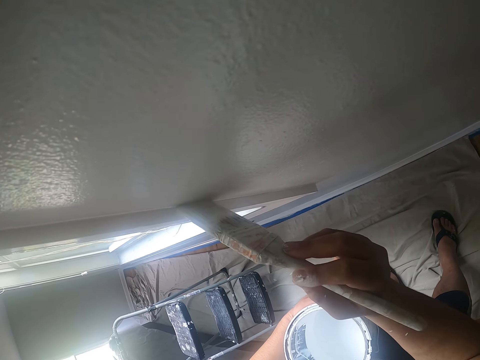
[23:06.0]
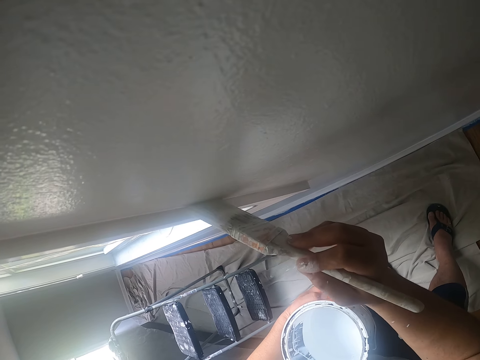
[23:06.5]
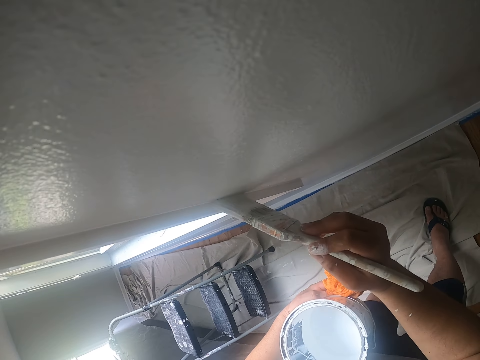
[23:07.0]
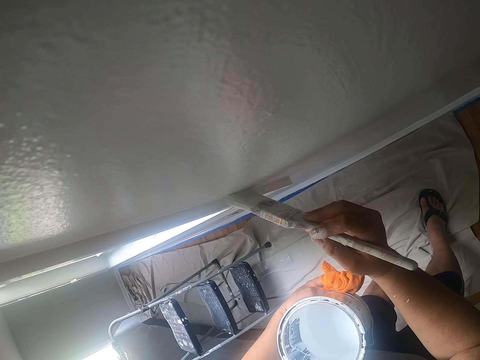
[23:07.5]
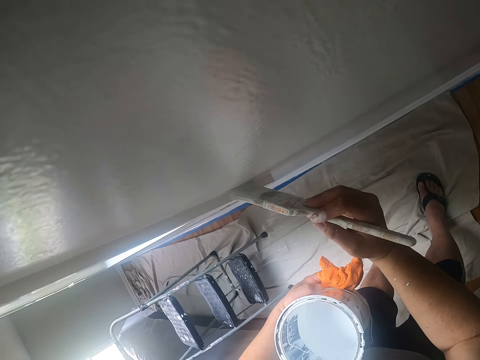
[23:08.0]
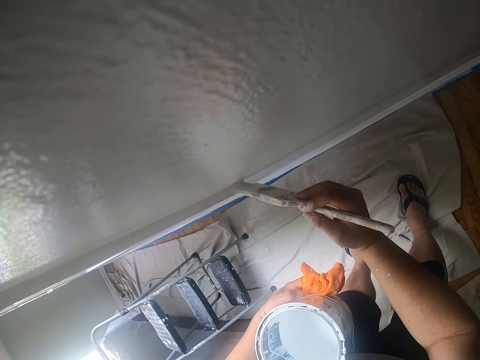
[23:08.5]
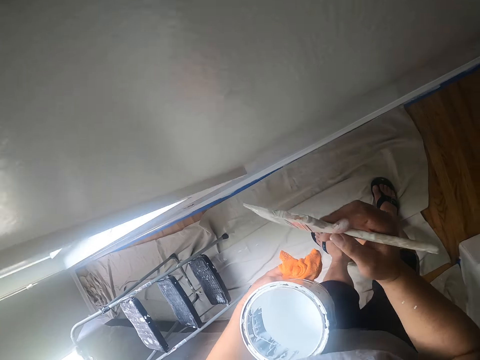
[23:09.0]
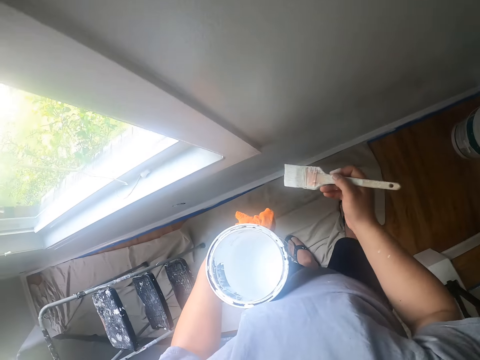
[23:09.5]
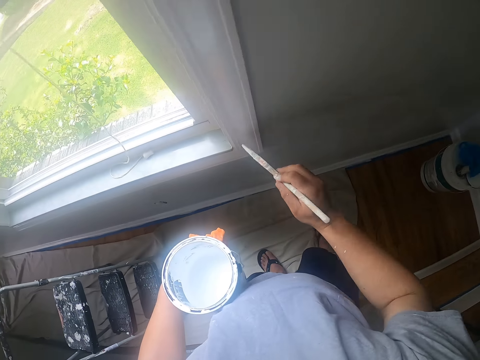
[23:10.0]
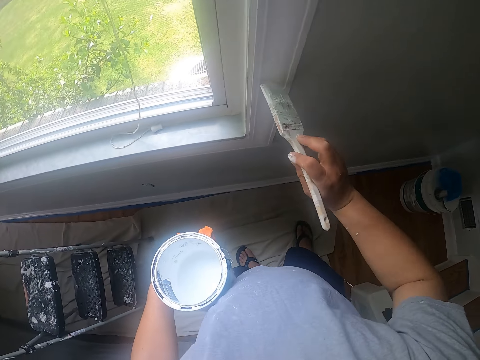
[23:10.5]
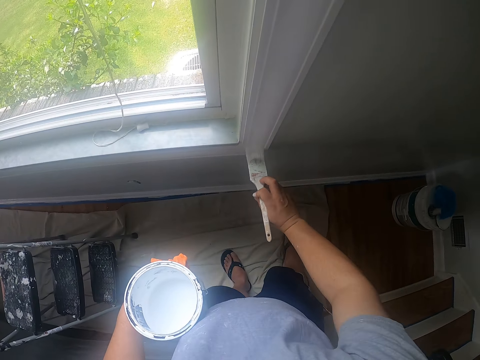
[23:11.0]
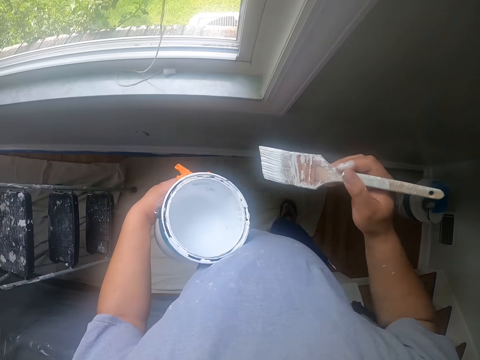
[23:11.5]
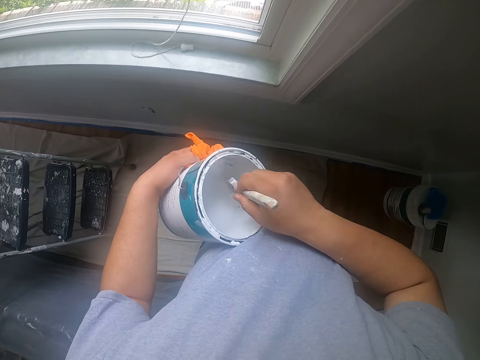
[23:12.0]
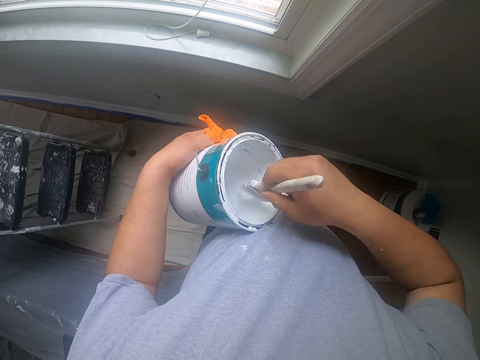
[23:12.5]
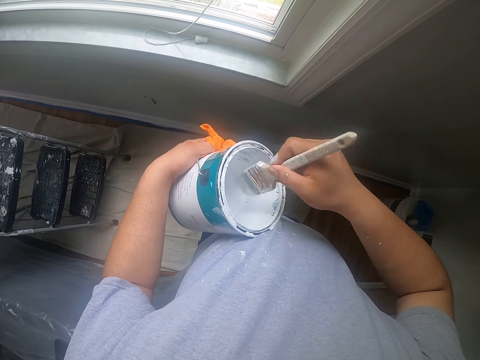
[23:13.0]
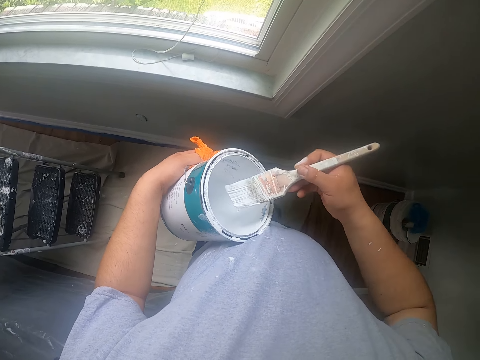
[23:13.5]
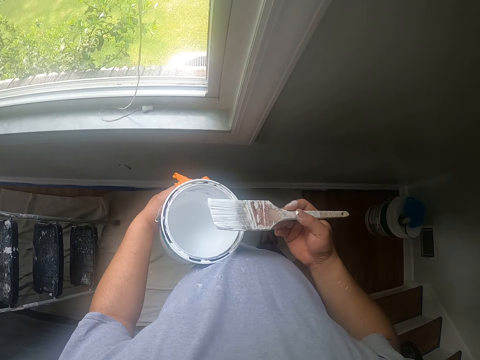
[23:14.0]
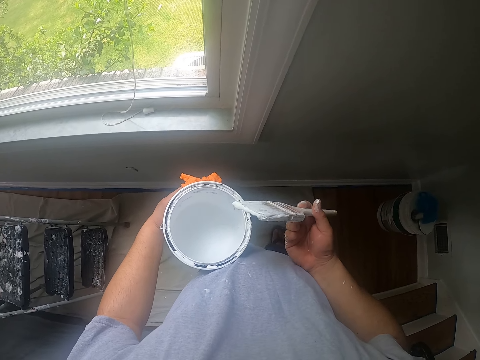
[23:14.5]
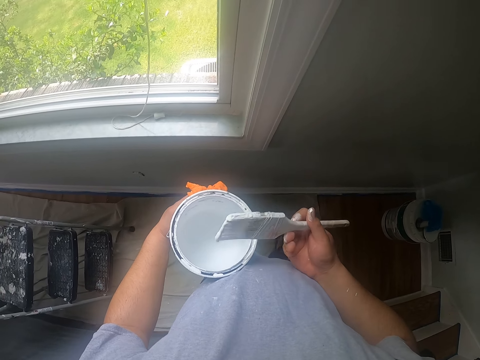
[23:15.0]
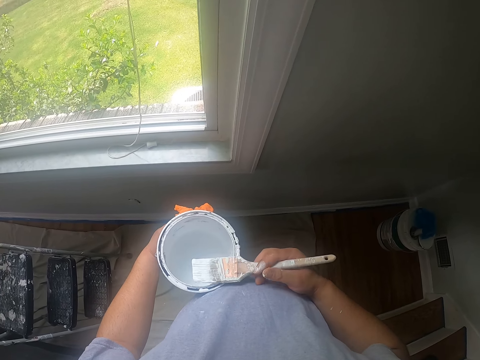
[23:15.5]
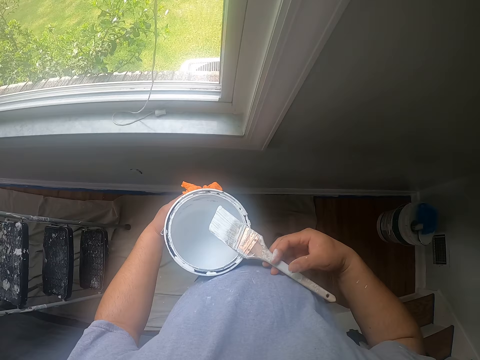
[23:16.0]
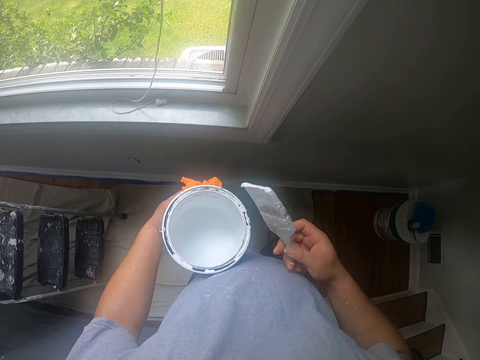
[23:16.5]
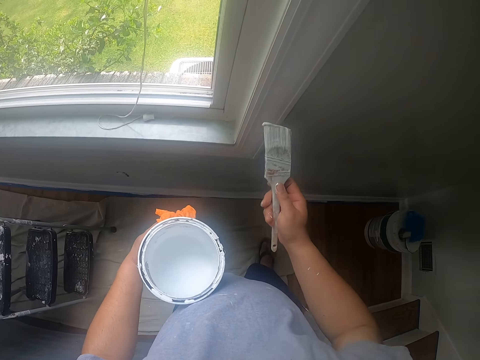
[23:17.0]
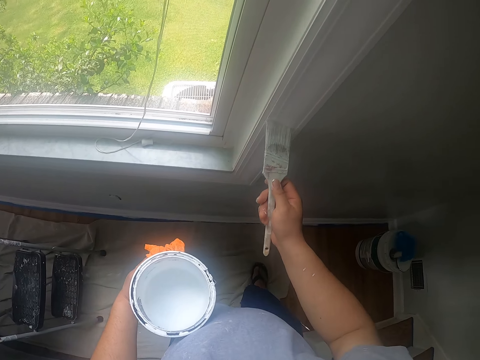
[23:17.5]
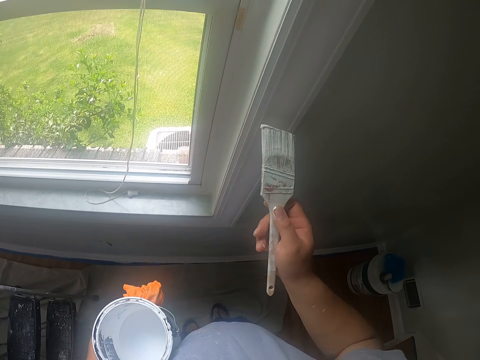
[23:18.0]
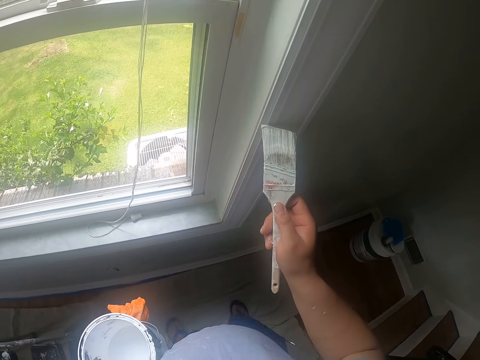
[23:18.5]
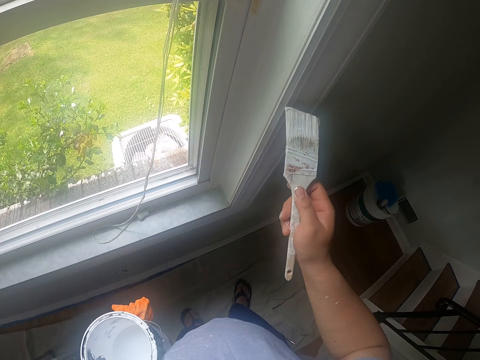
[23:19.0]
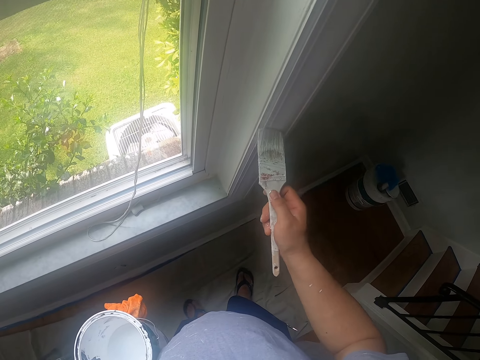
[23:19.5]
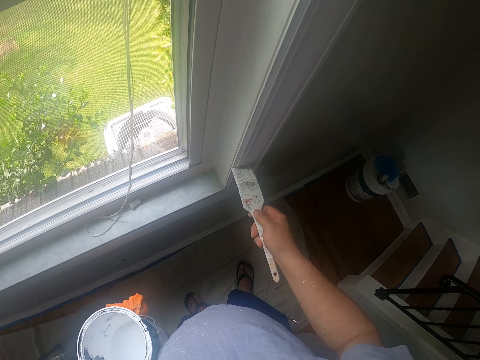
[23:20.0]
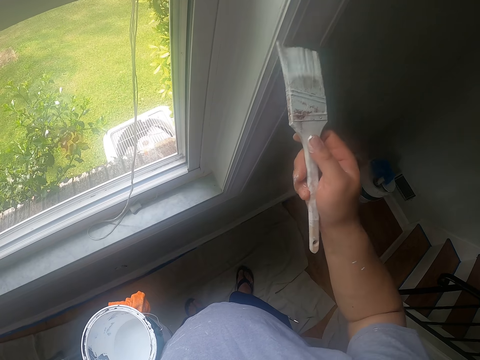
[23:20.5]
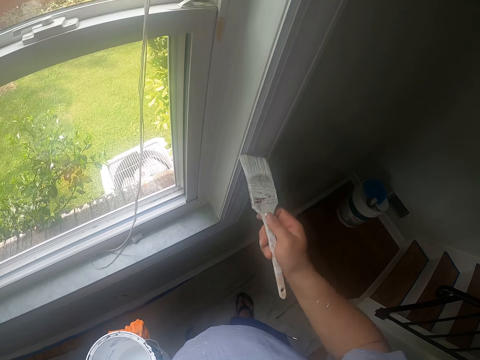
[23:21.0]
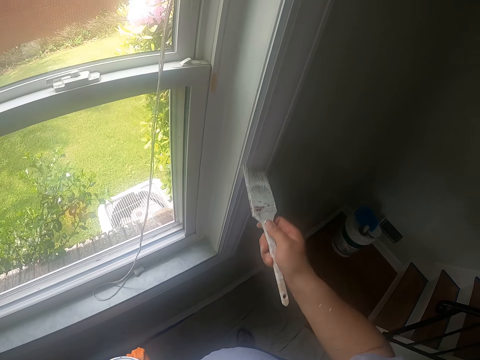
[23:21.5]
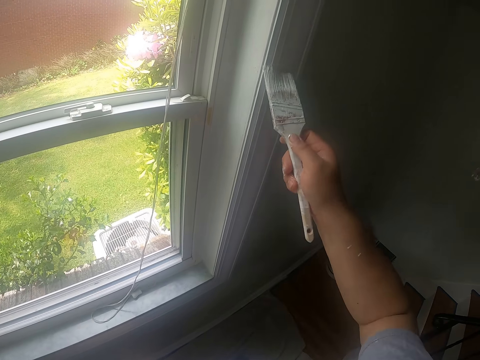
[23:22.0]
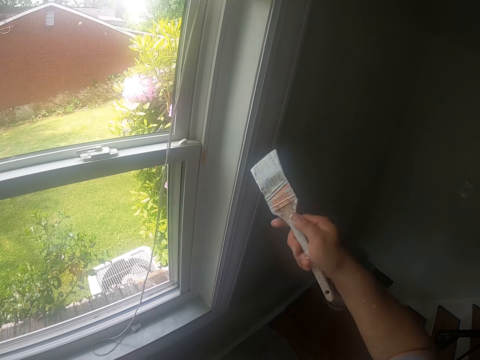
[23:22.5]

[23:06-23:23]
The camera wearer dips the paintbrush into the can of paint with his right hand. He shakes off excess paint on the paintbrush with his right hand. He paints the window frame with the paintbrush in his right hand.

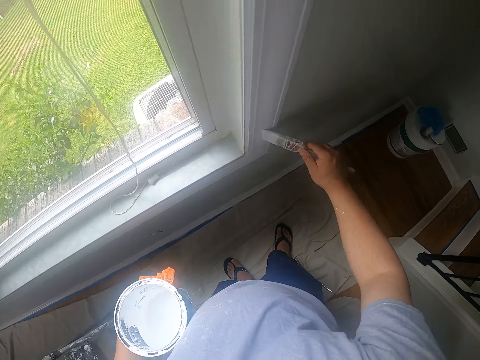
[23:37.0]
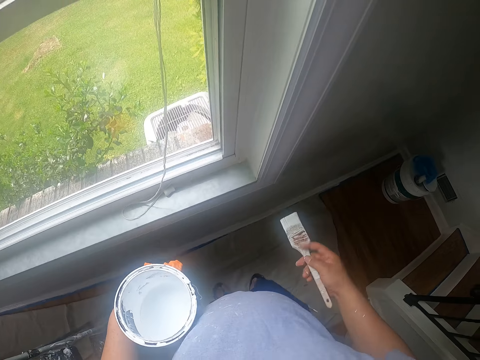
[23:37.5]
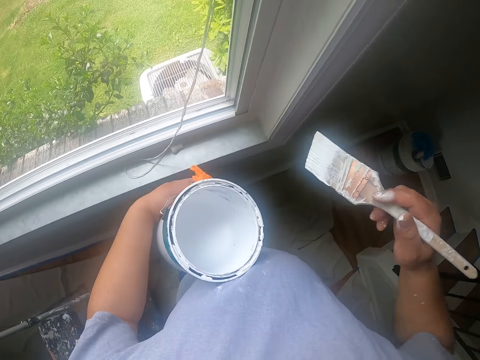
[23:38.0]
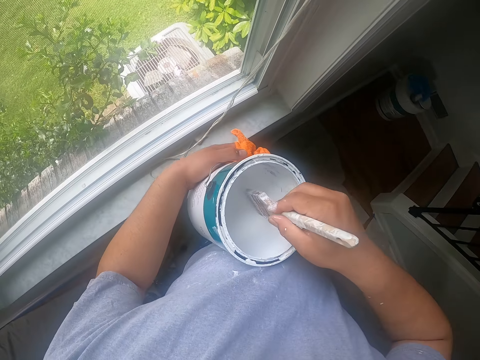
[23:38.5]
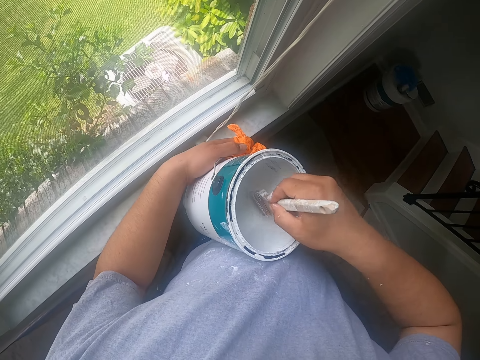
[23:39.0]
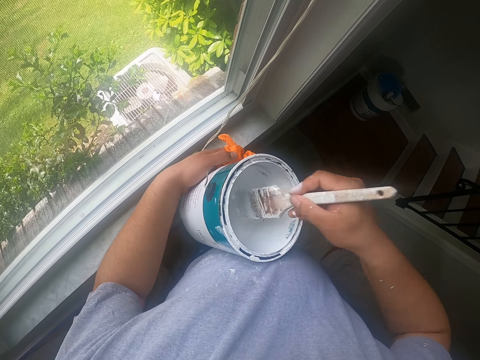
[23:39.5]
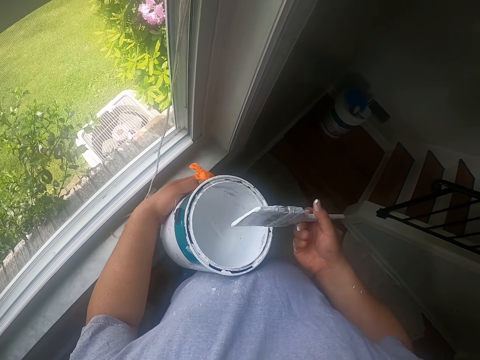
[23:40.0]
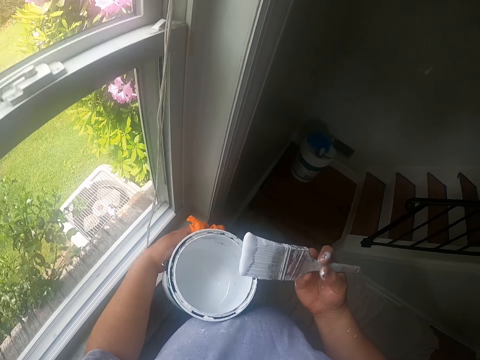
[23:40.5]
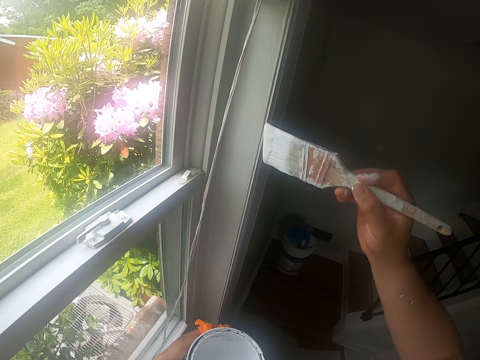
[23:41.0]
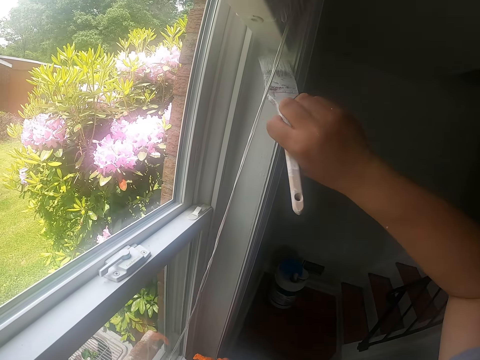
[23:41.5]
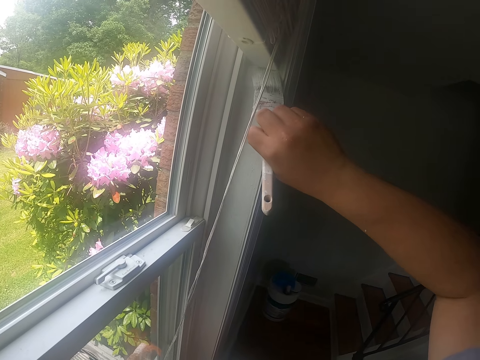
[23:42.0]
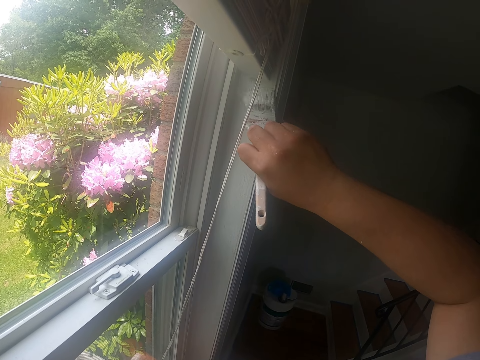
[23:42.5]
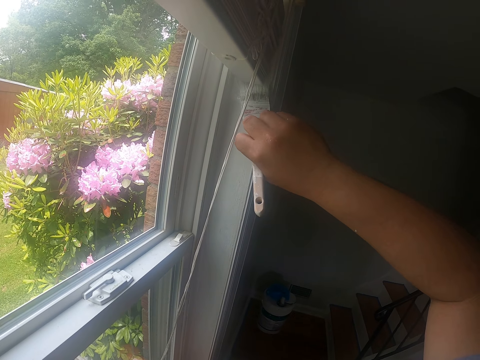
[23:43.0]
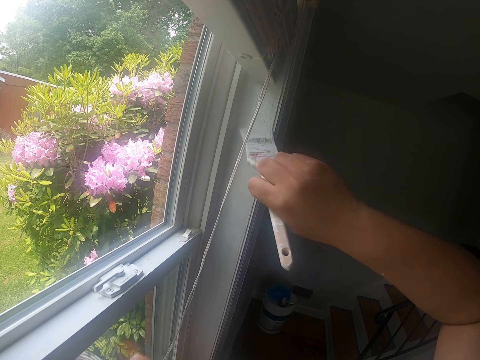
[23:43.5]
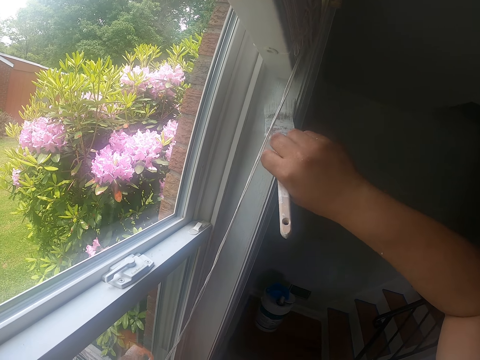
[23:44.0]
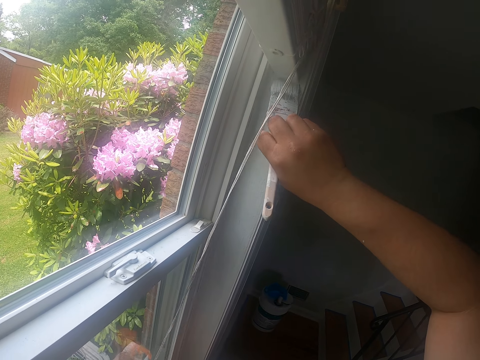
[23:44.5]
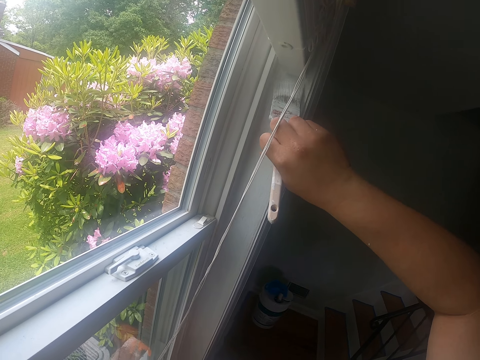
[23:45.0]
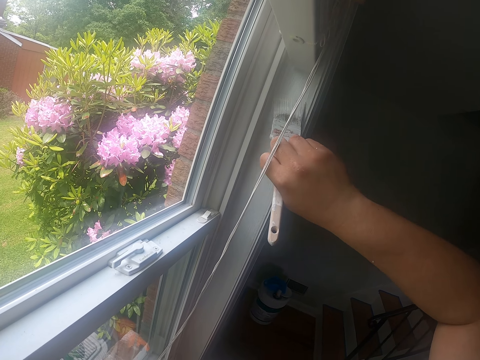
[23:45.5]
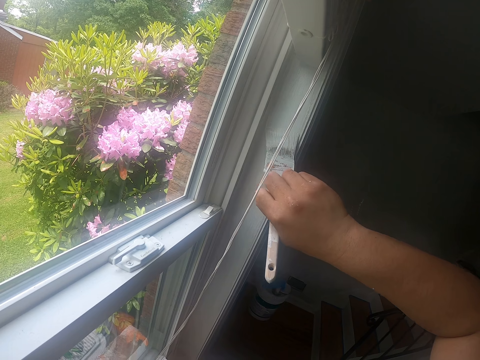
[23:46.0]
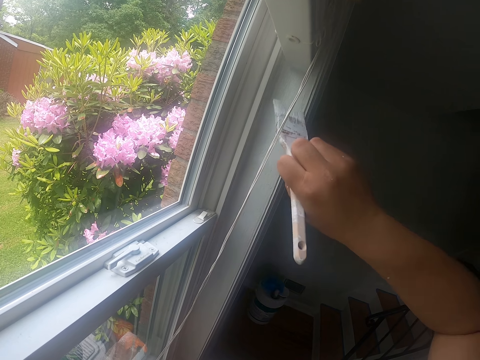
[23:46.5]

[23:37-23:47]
The camera wearer dips the paintbrush into the can of paint with his right hand. He shakes off excess paint on the paintbrush with his right hand. He paints the window frame with the paintbrush in his right hand.
